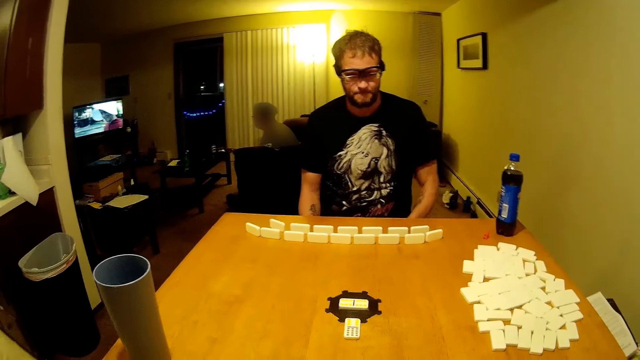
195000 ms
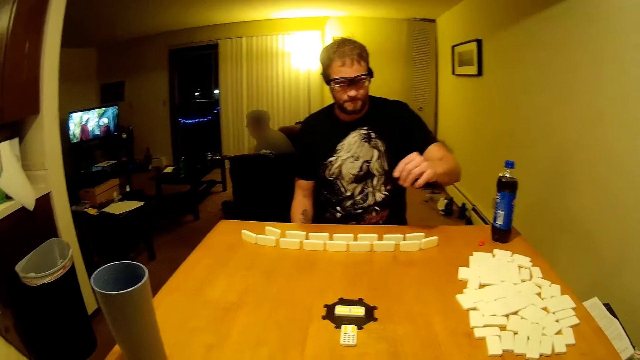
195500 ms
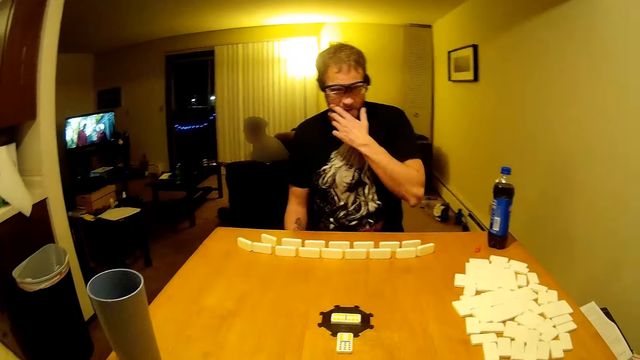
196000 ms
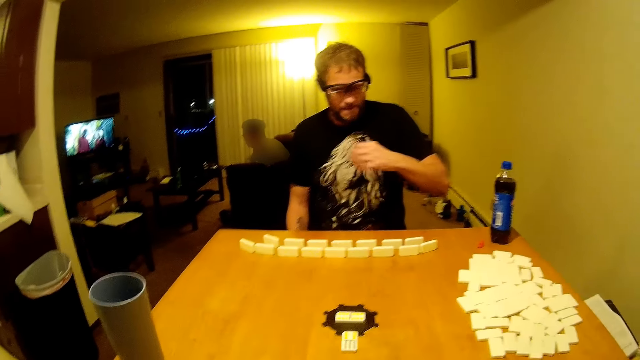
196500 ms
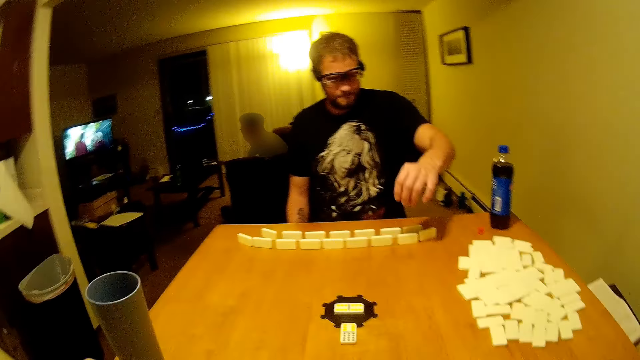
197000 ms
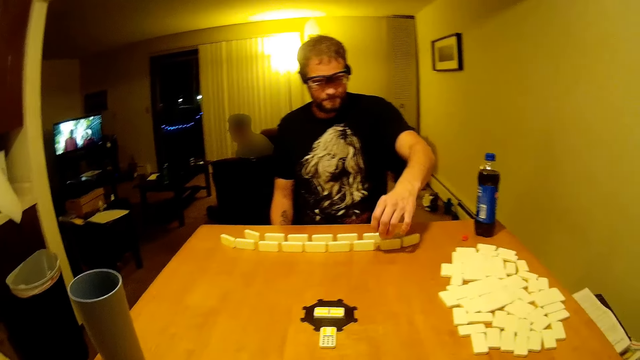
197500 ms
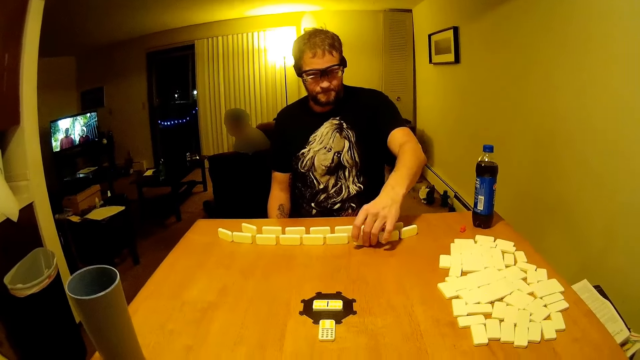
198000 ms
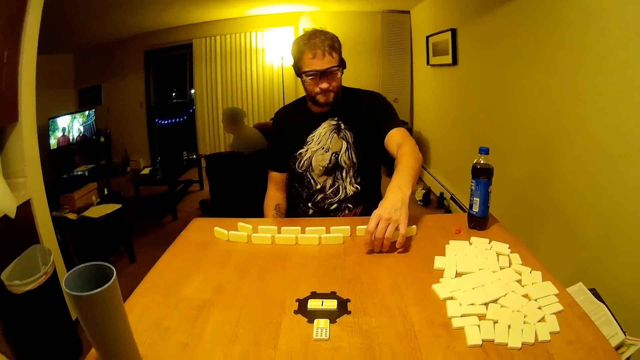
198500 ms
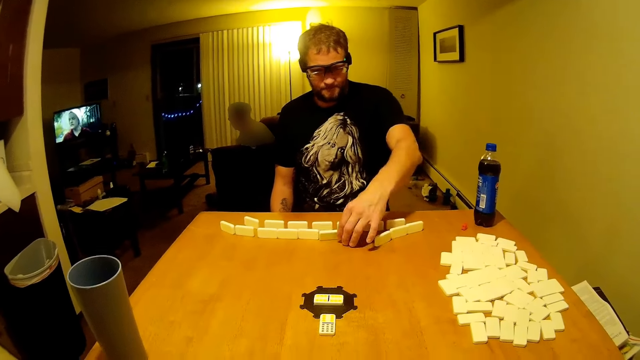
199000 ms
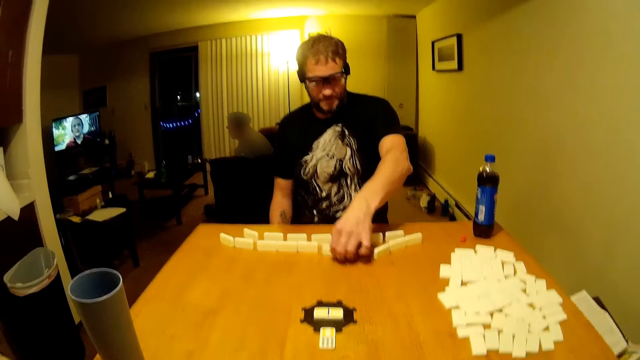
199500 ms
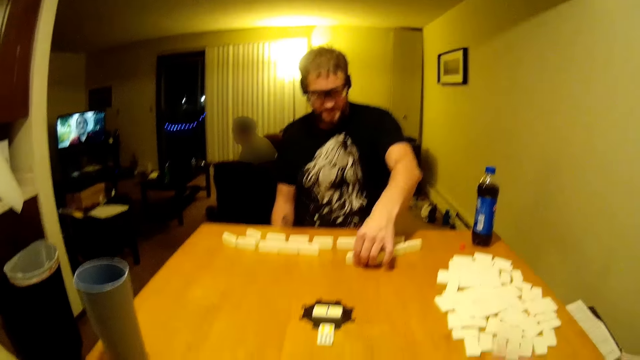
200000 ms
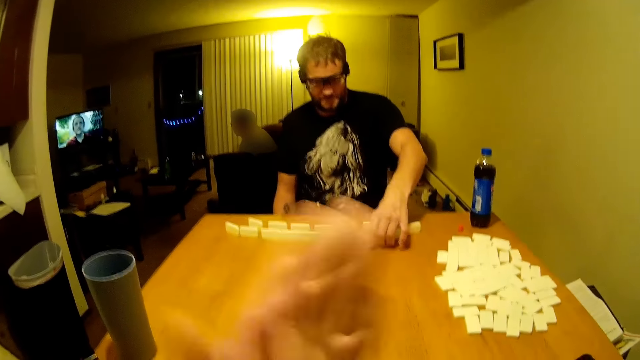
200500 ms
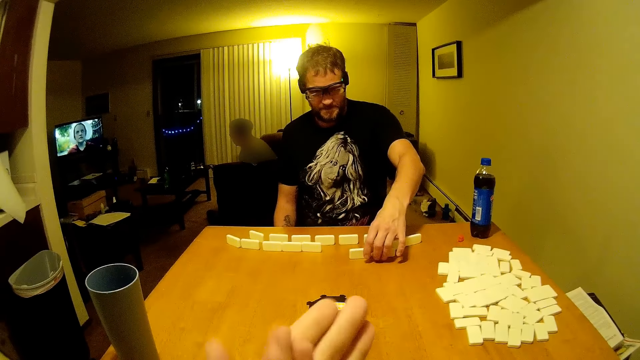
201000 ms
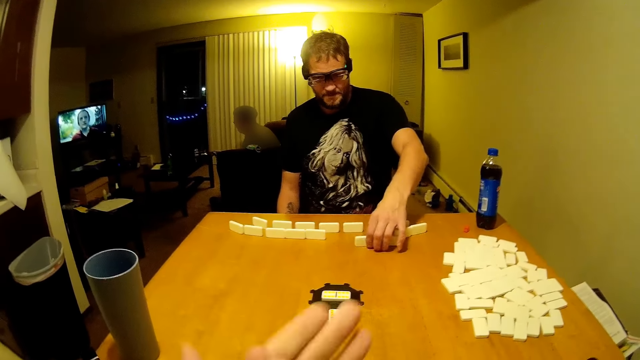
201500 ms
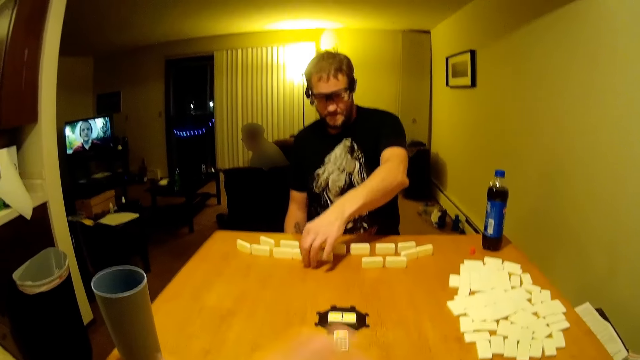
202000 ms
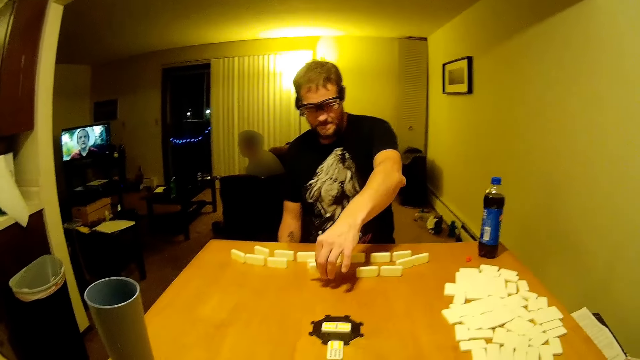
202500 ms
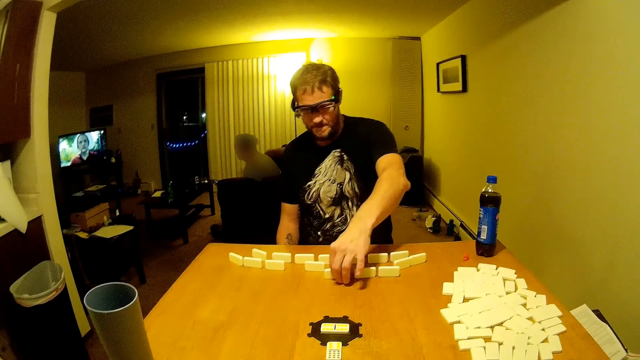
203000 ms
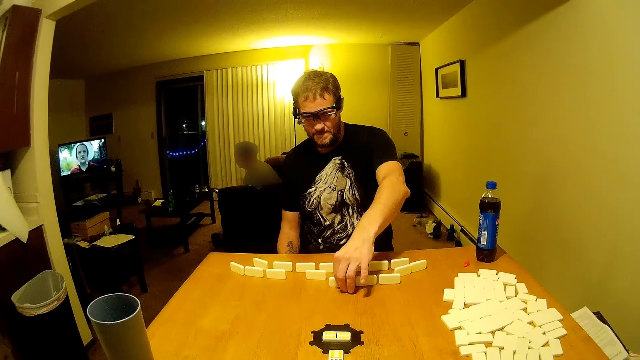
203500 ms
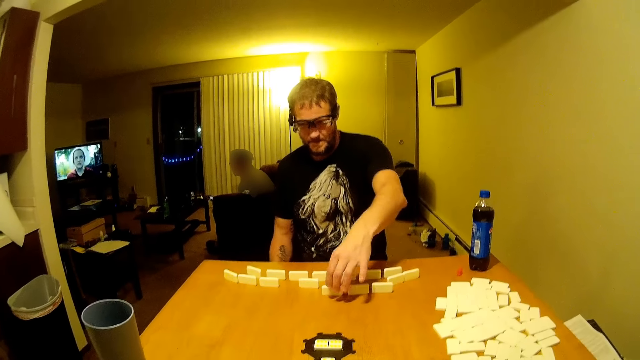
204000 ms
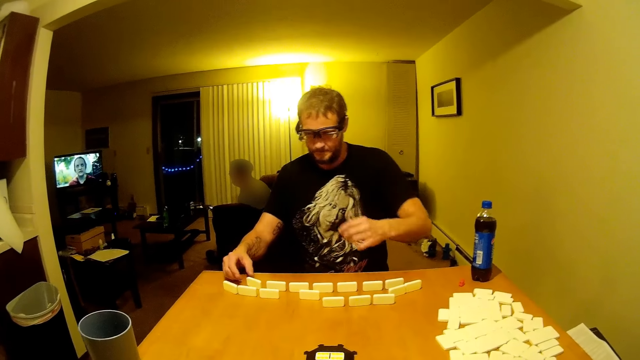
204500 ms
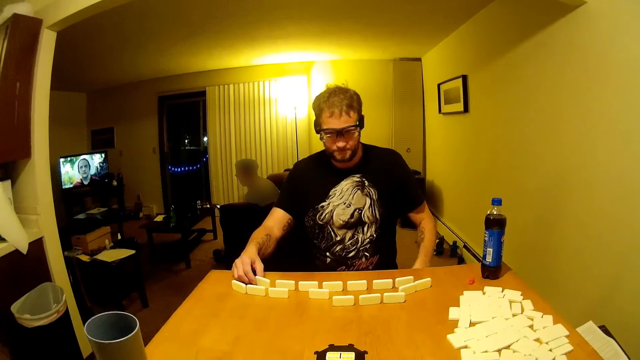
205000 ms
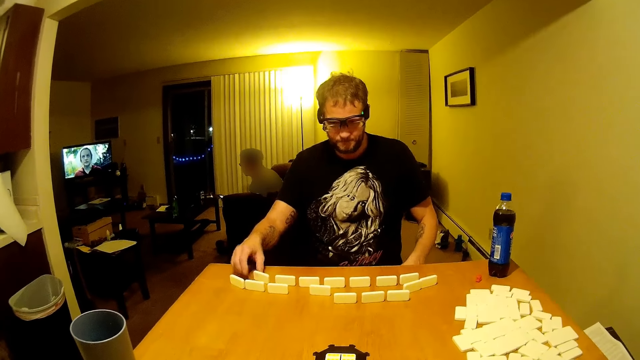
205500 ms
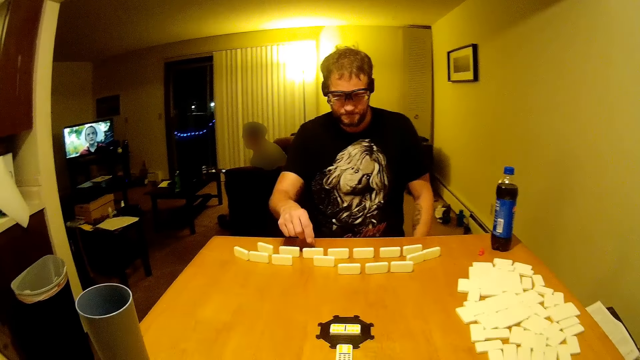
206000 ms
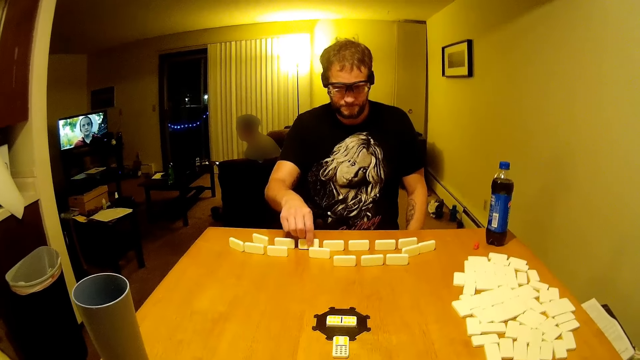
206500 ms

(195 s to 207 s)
A man rubs his mouth and touches his face. The man puts the dominoes aside and moves the dominoes. The camera wearer rubs his hands. The man arranges the dominoes.

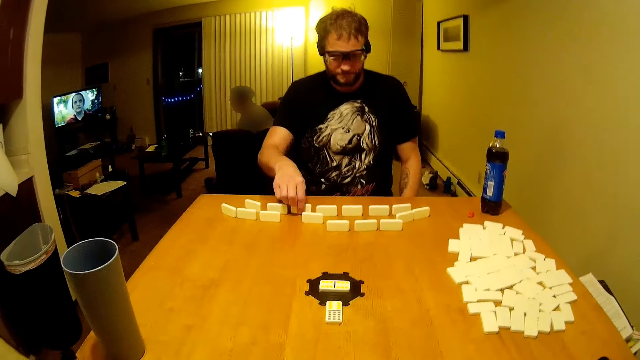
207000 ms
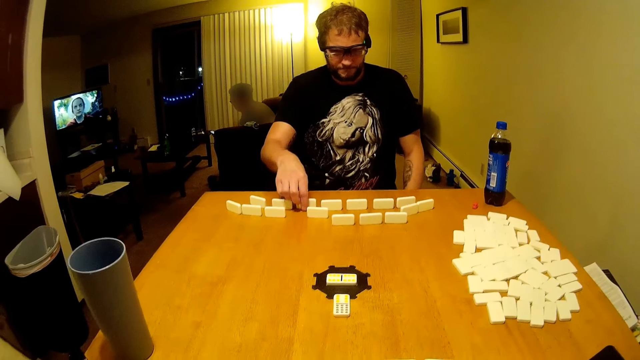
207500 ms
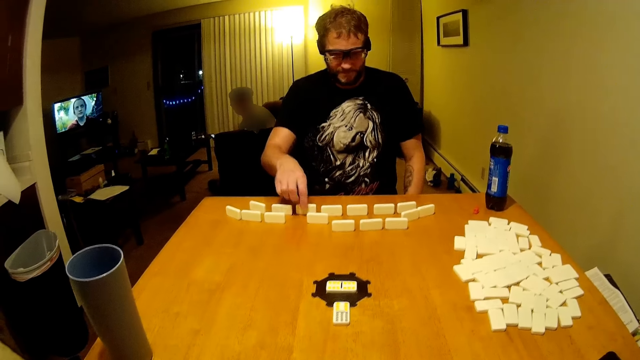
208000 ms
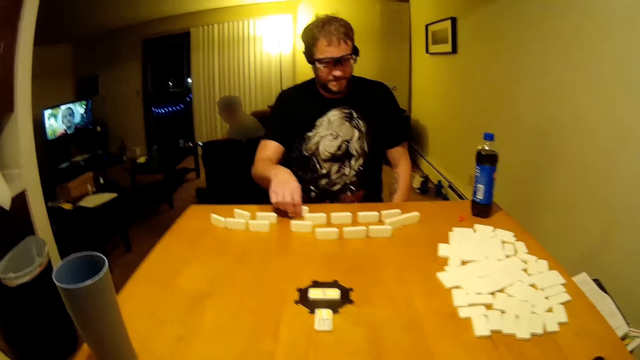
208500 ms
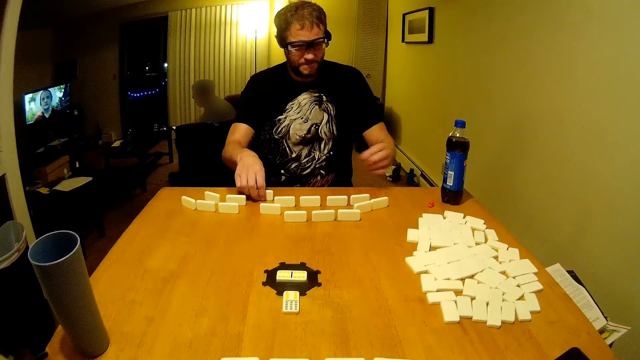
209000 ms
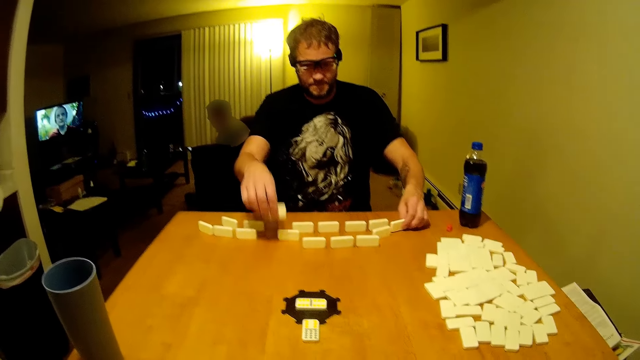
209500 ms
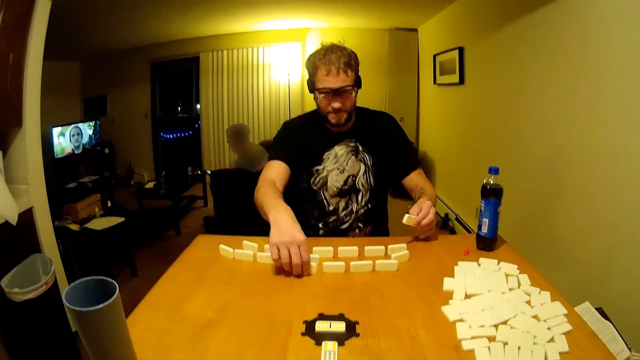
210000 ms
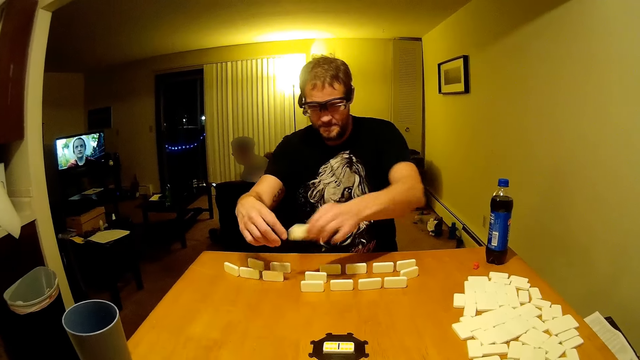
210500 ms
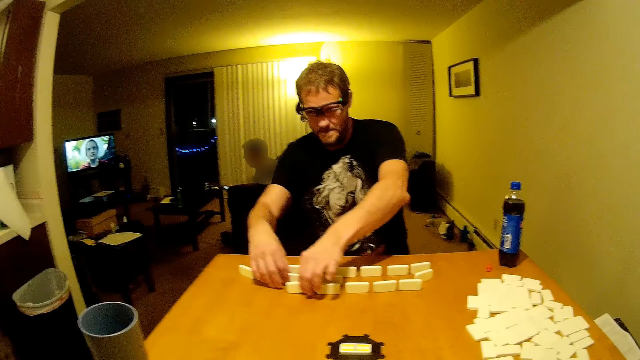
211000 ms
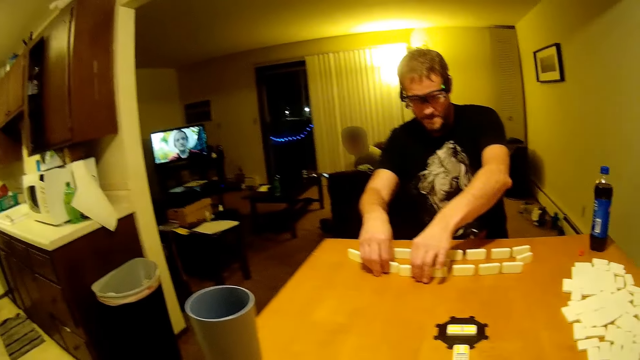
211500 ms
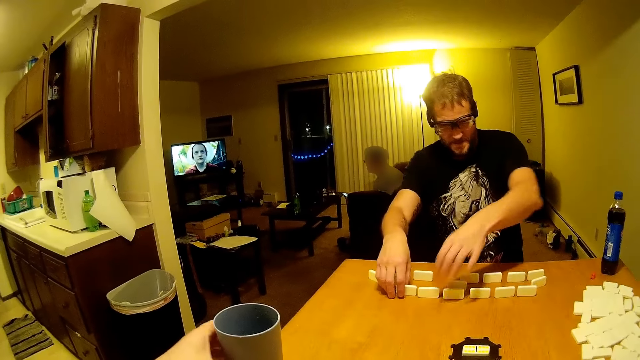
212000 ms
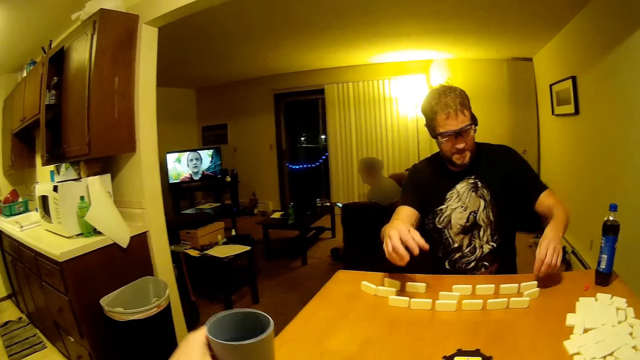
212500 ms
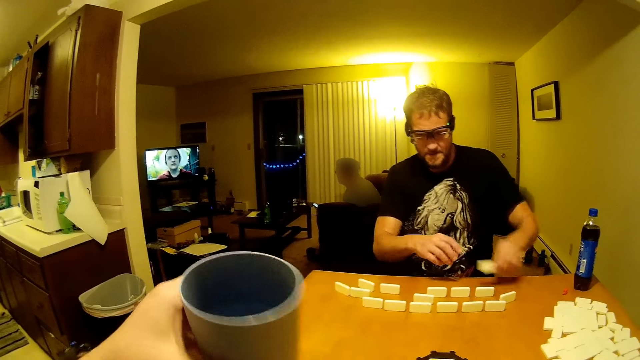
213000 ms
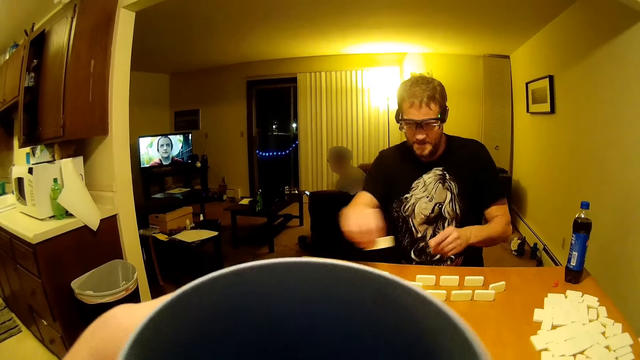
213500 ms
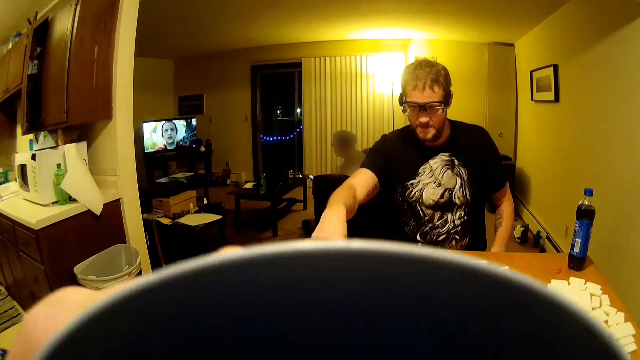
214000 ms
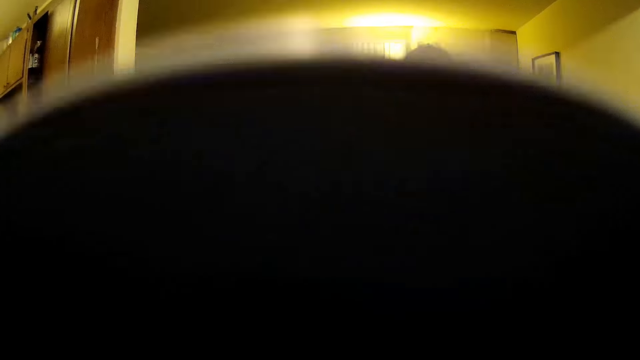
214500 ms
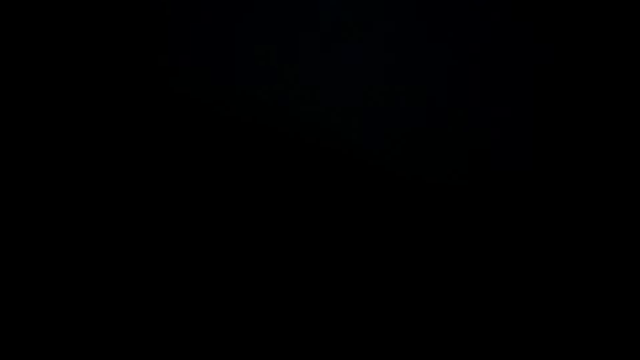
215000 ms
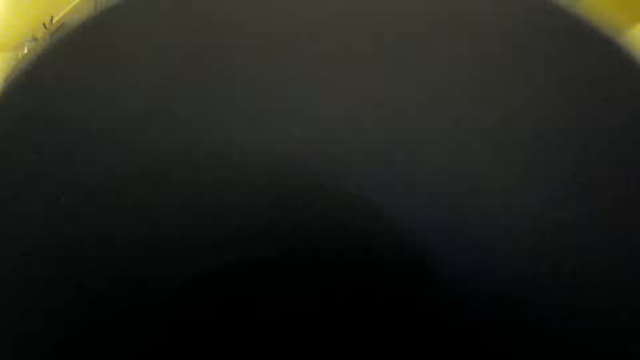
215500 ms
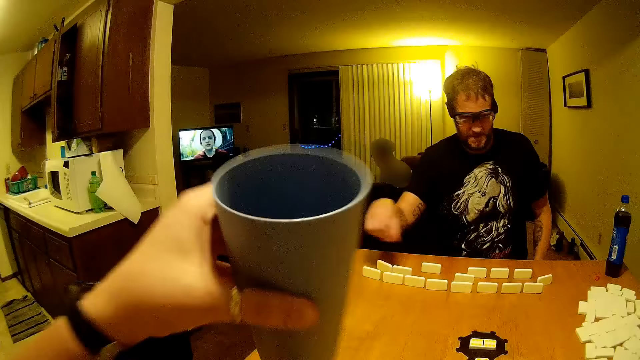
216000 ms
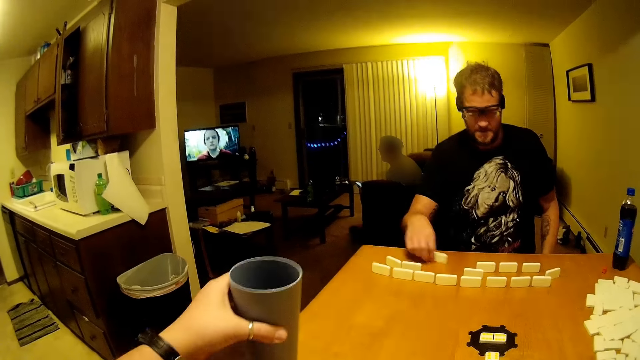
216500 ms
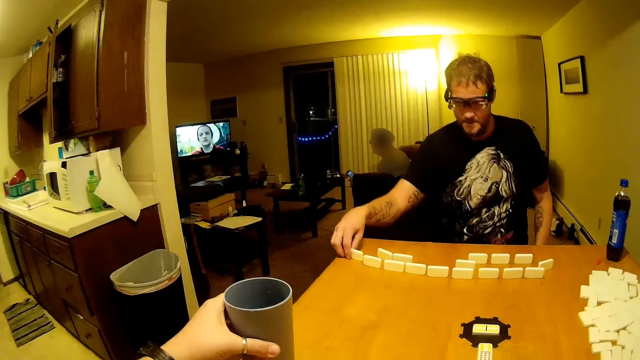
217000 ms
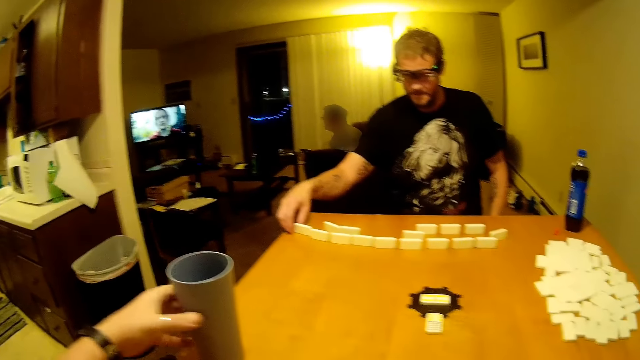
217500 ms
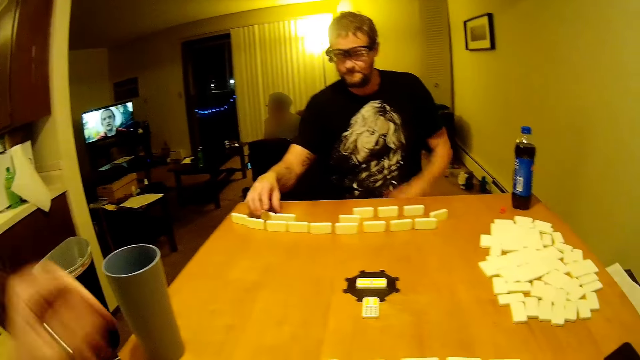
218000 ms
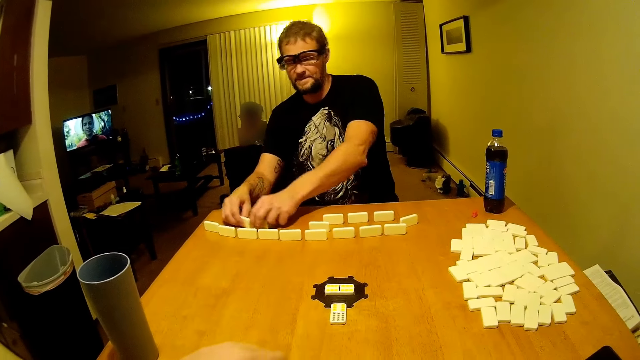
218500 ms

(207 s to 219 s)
The camera wearer clicks. A man moves the dominoes. The camera wearer drinks water. They put a glass.
